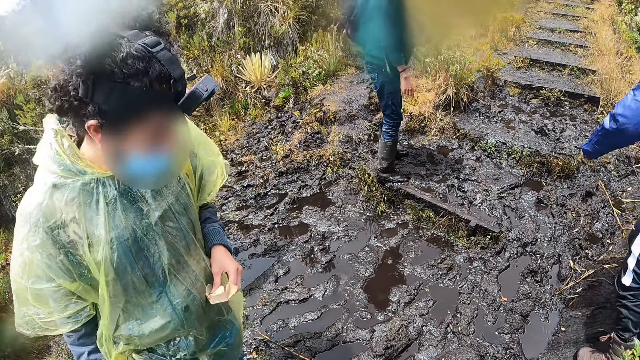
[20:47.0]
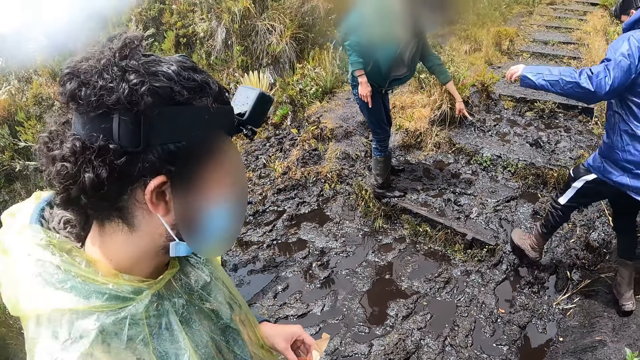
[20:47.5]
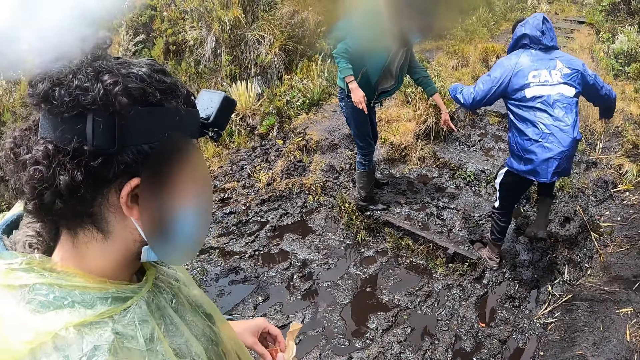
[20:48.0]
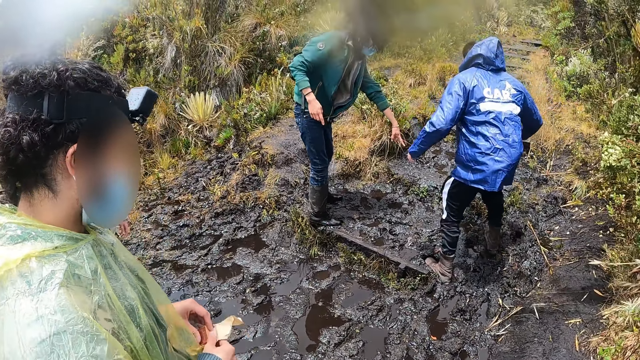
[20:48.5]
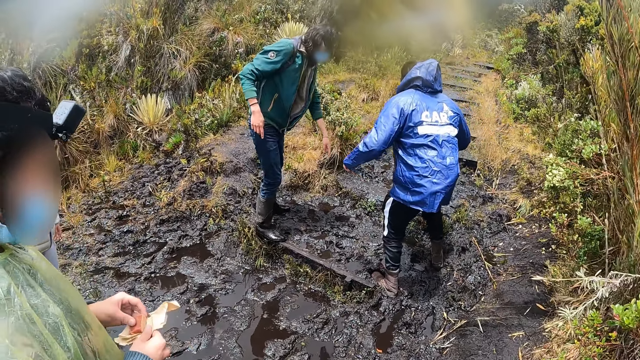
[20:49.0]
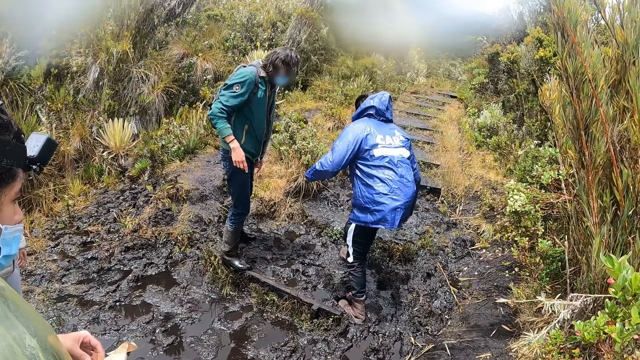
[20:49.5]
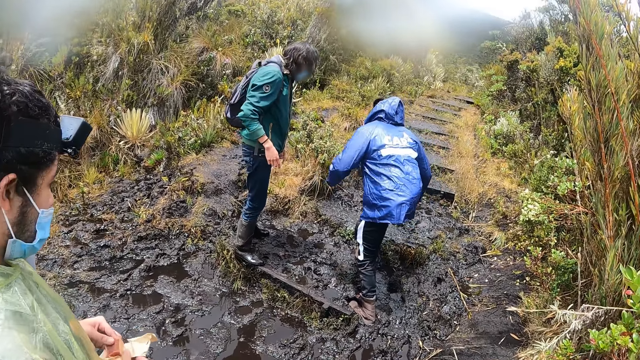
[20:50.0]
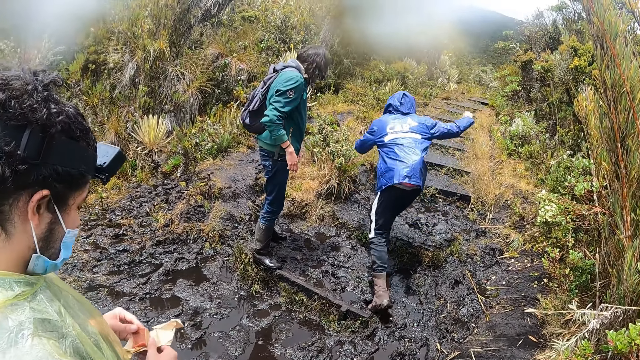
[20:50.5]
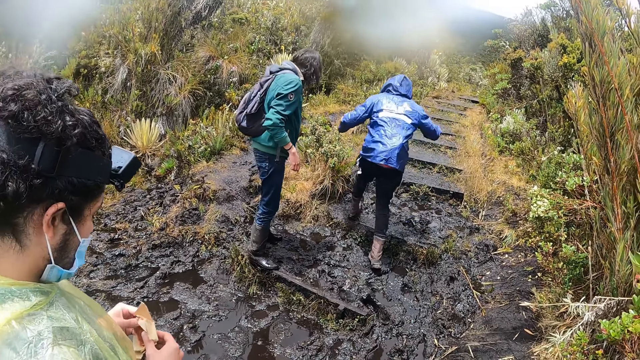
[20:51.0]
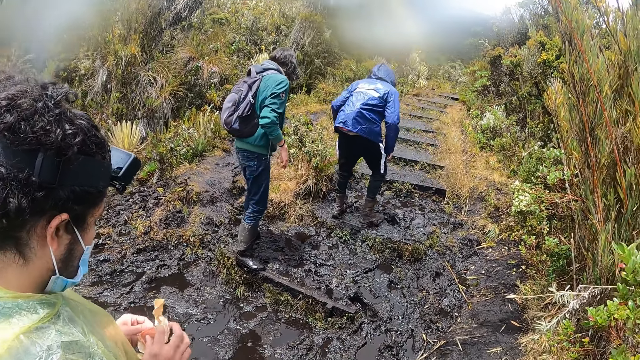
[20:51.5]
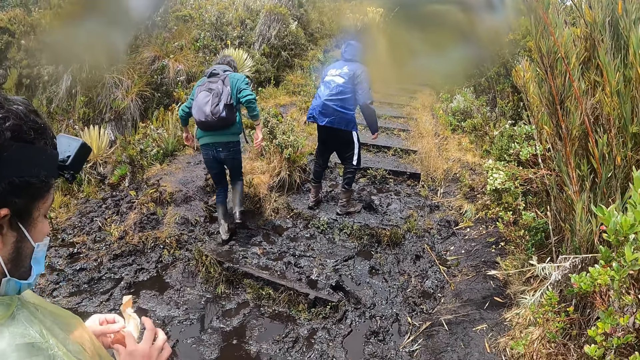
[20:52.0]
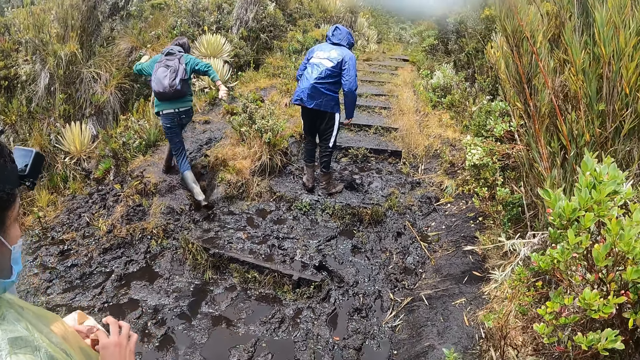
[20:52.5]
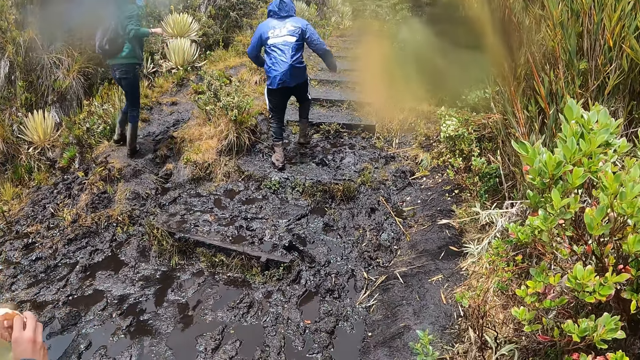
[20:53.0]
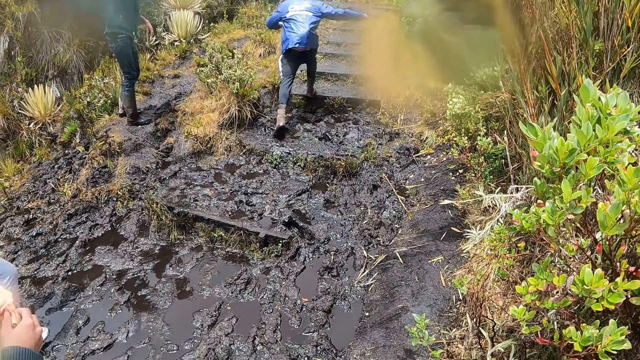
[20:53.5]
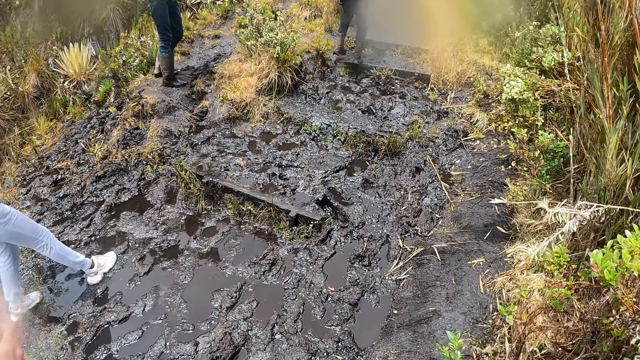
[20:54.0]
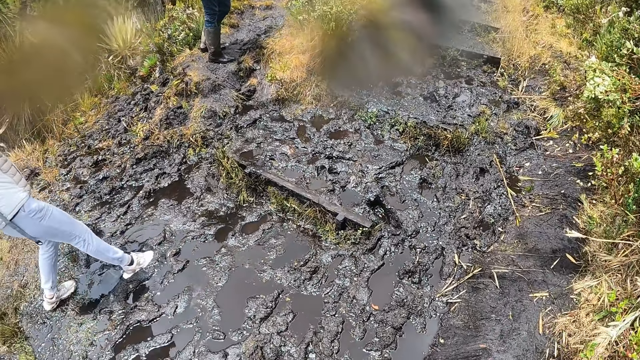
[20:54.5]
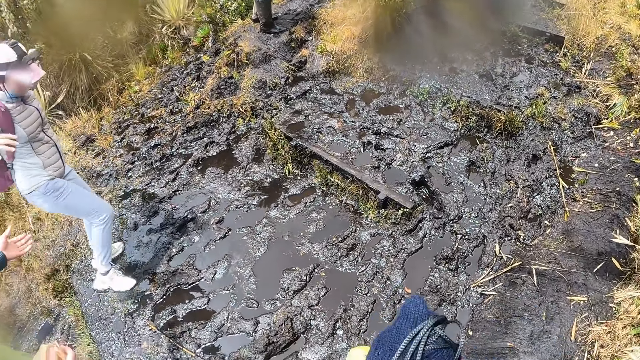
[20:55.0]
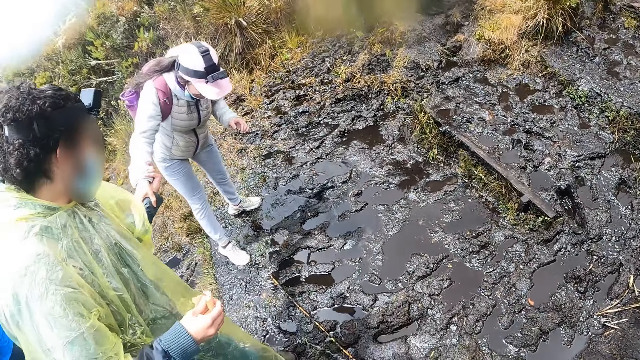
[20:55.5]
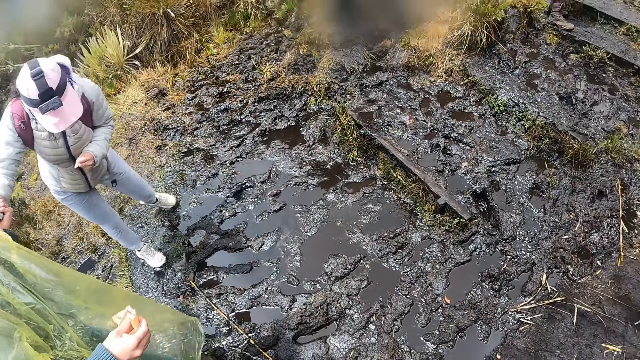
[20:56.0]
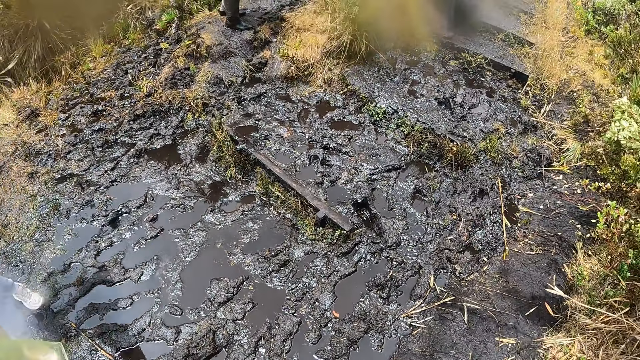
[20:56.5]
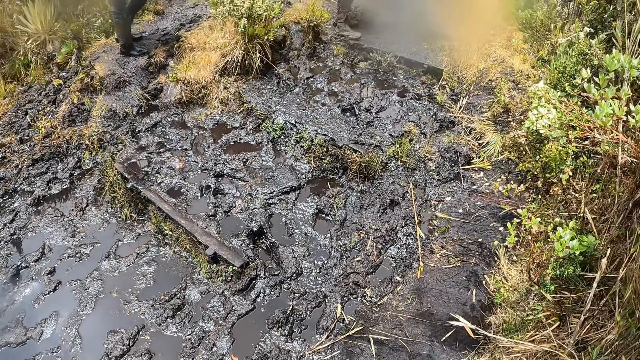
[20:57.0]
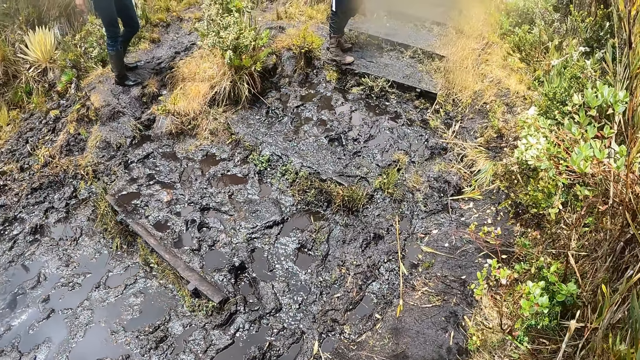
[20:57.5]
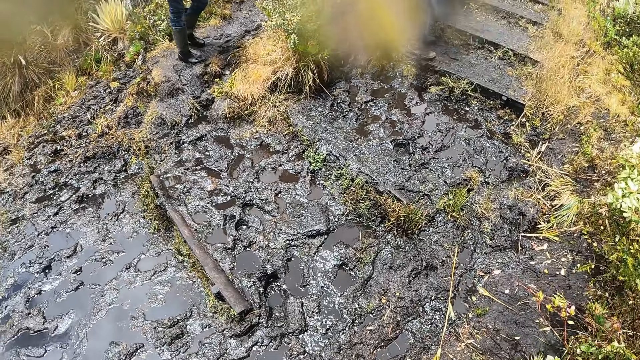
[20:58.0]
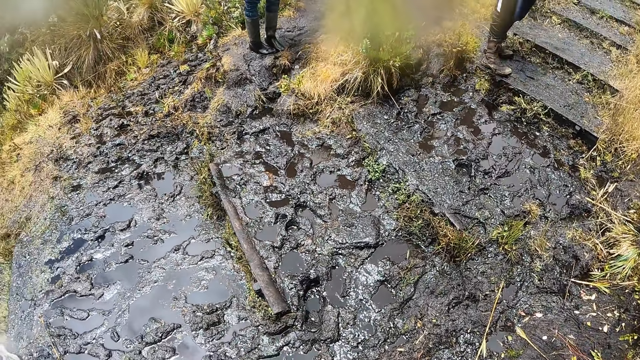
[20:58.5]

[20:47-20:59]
The man holds the woman with his left hand.

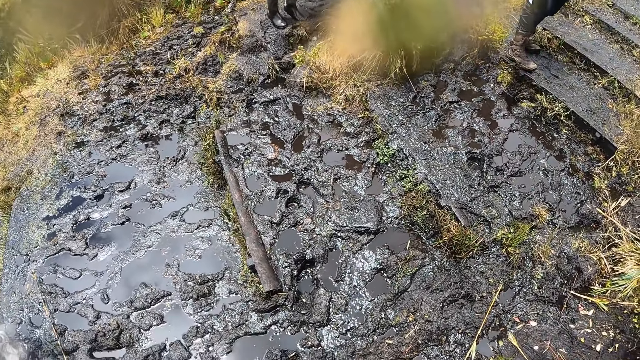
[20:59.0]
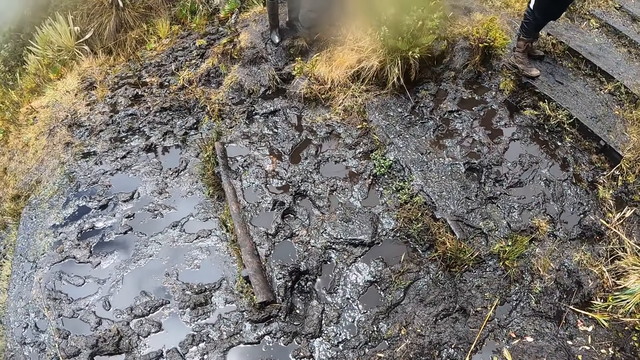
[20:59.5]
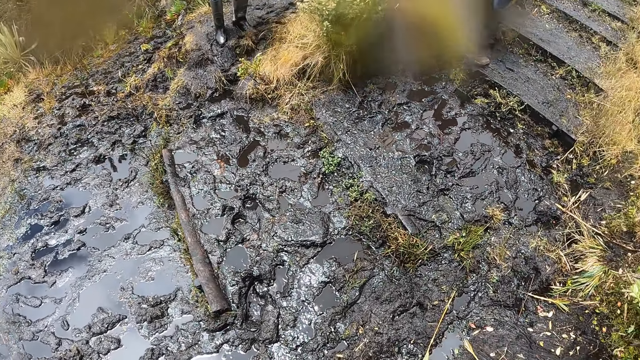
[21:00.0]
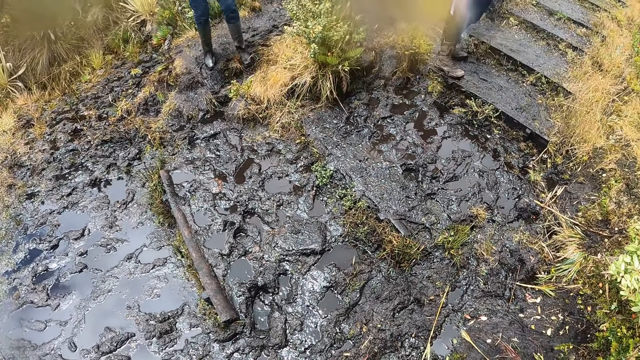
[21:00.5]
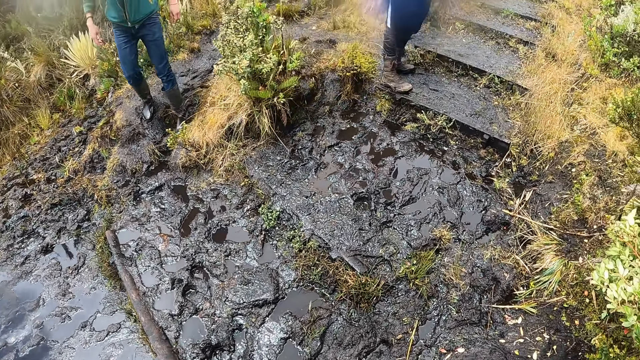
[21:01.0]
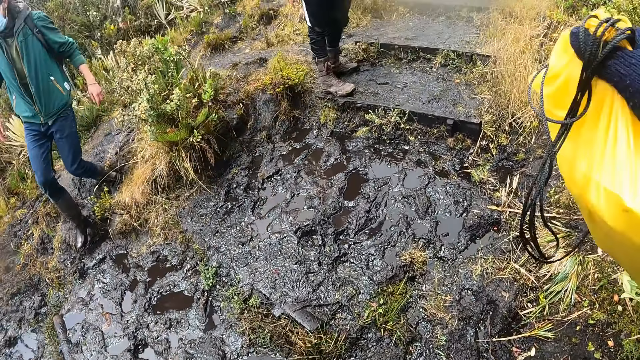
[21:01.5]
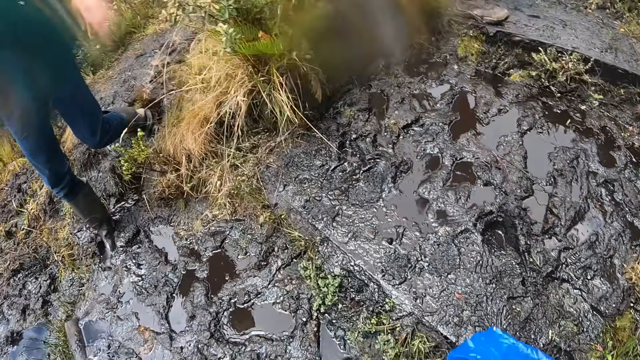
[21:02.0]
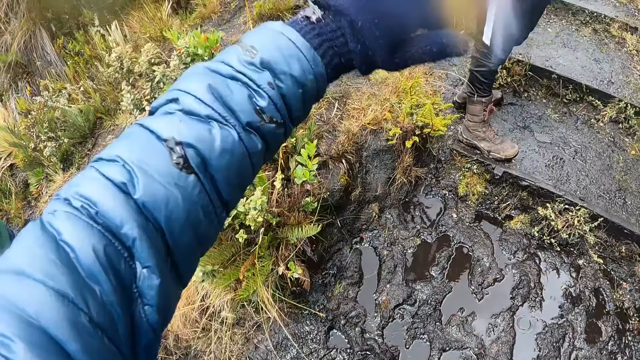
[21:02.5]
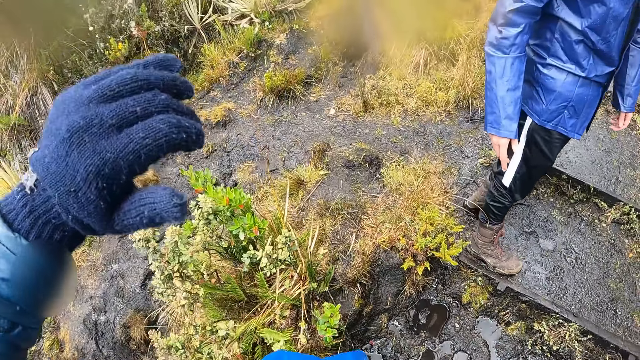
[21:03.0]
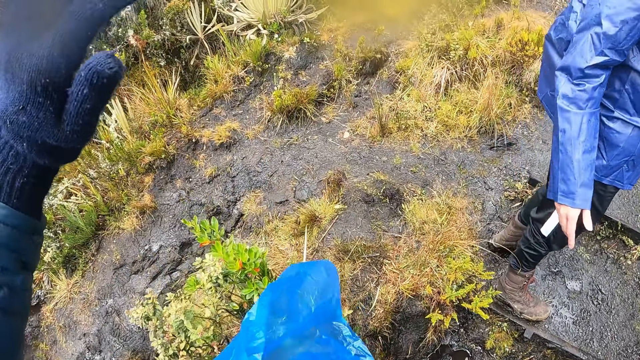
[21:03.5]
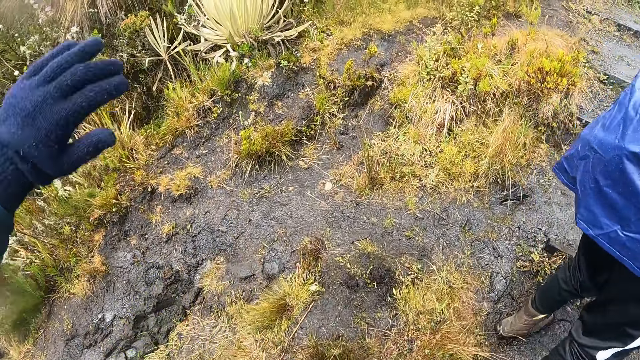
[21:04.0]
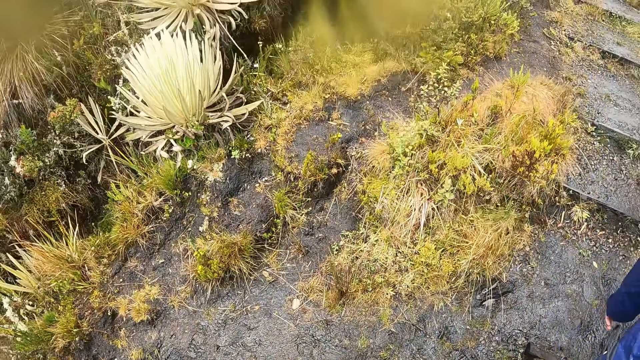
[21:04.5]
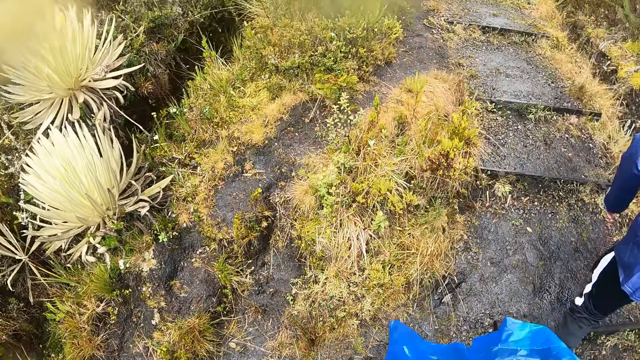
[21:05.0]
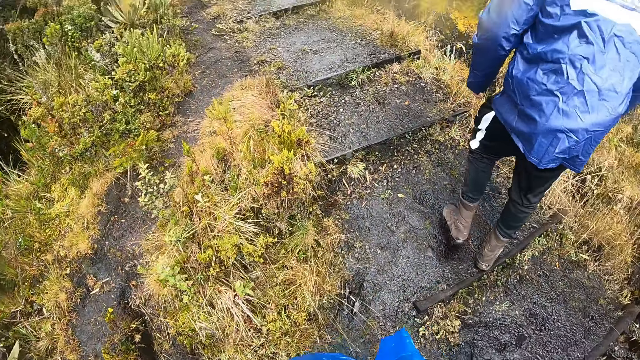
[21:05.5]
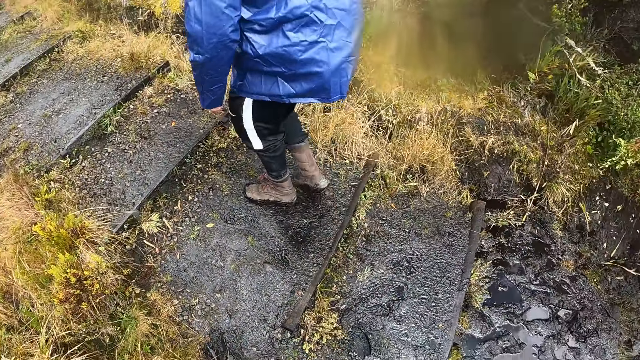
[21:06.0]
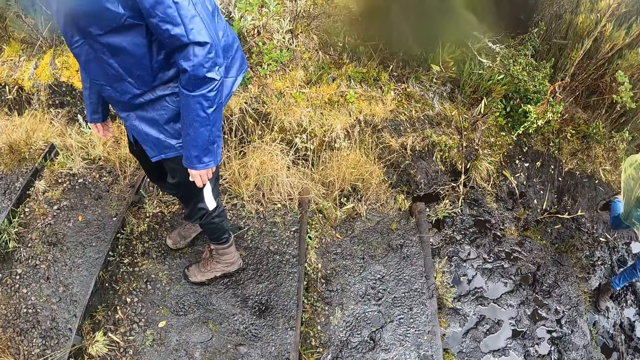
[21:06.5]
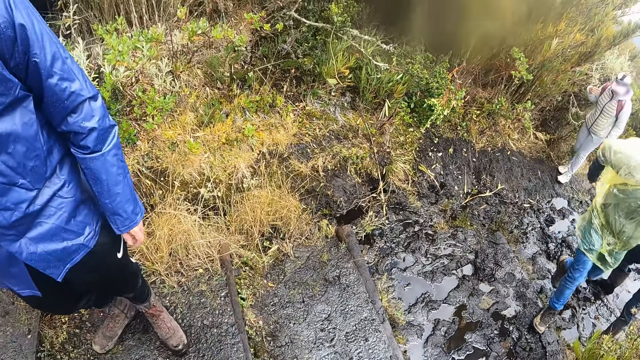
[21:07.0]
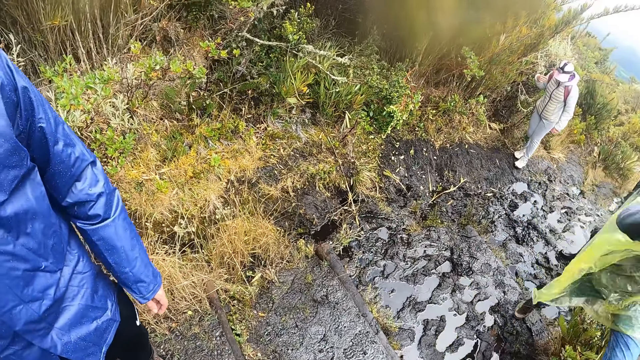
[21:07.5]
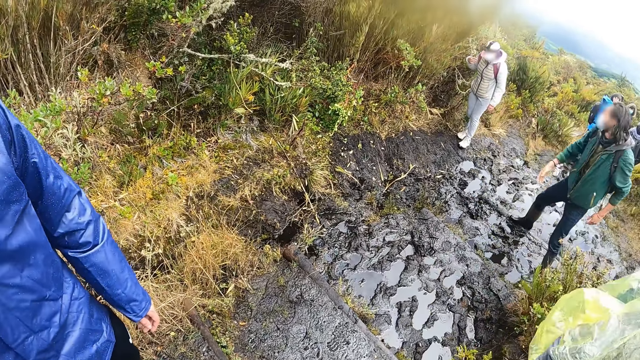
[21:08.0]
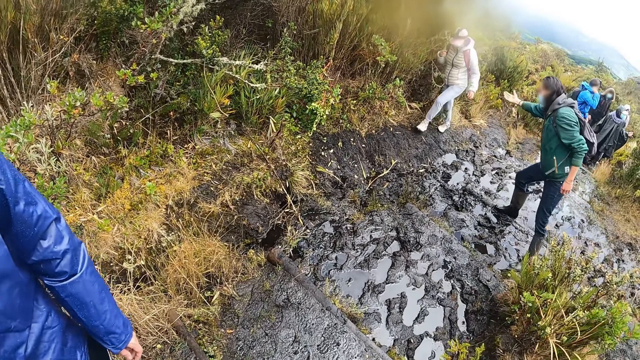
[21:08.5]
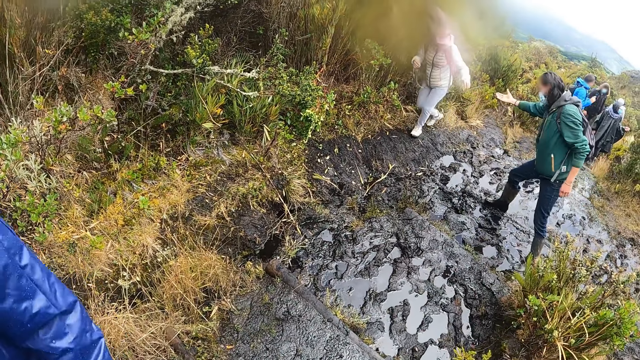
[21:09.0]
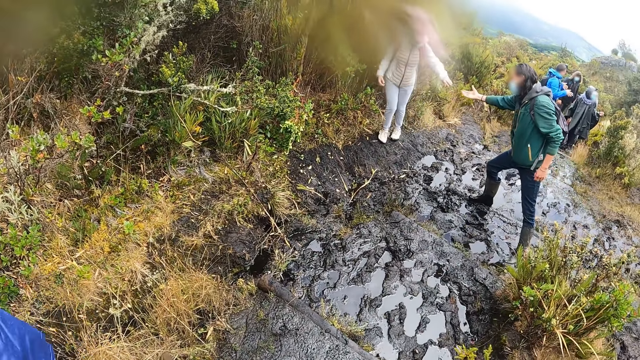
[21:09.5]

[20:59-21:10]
The camera wearer walks through the pathway on the hill with the group of people. They raise the hand and look around.
